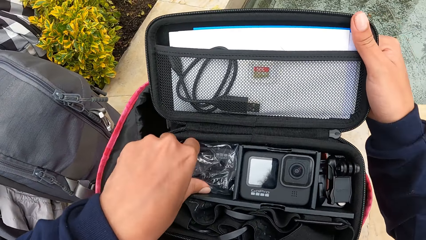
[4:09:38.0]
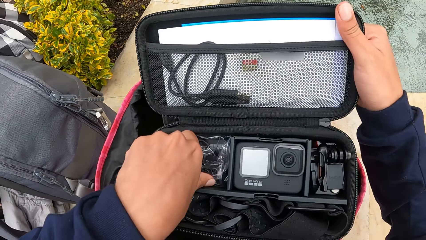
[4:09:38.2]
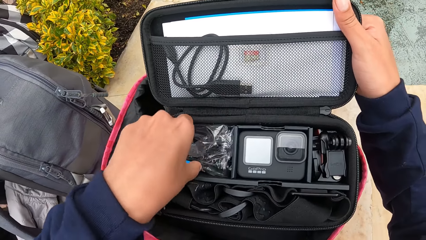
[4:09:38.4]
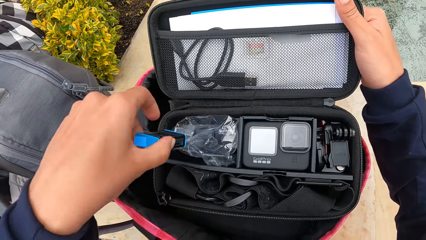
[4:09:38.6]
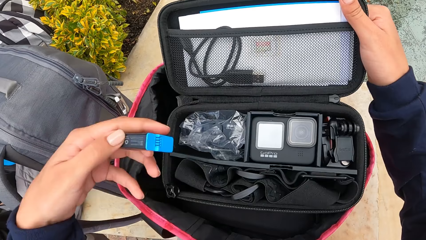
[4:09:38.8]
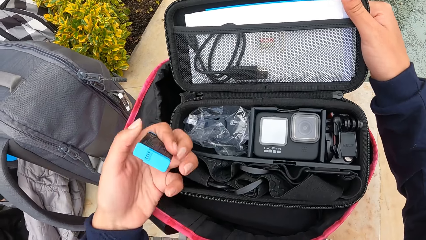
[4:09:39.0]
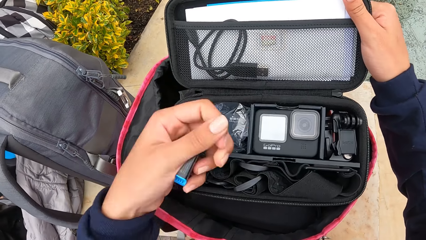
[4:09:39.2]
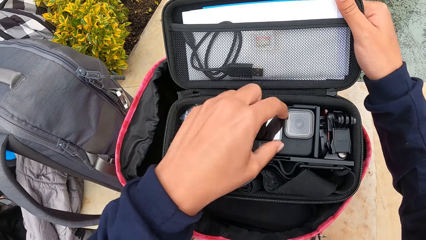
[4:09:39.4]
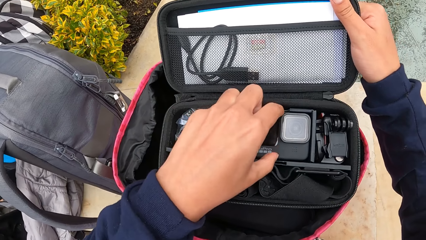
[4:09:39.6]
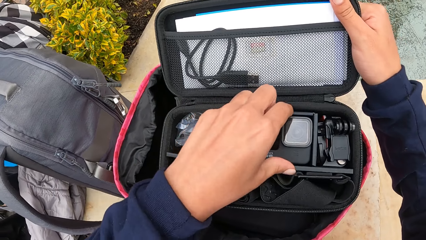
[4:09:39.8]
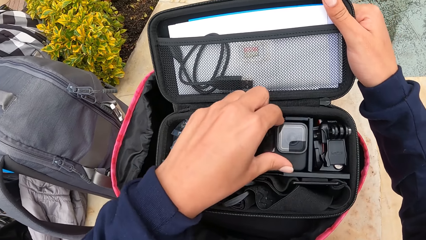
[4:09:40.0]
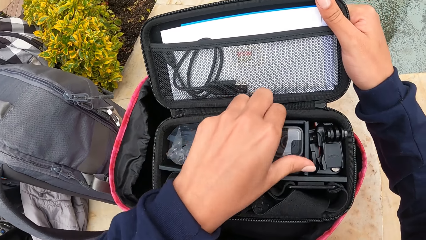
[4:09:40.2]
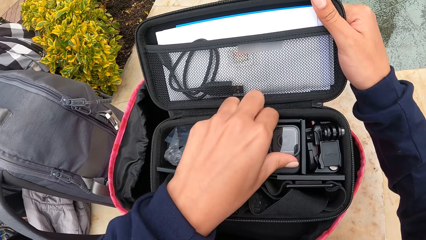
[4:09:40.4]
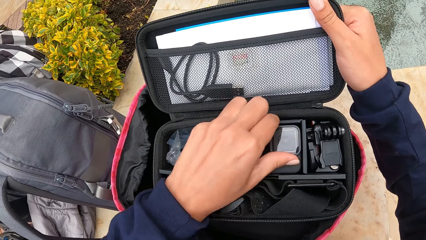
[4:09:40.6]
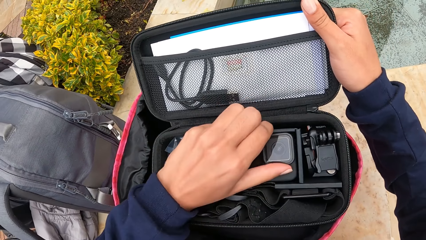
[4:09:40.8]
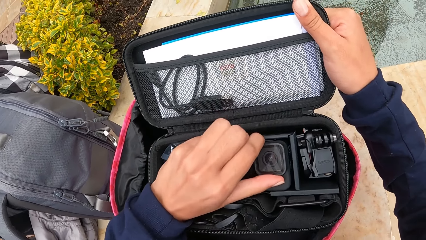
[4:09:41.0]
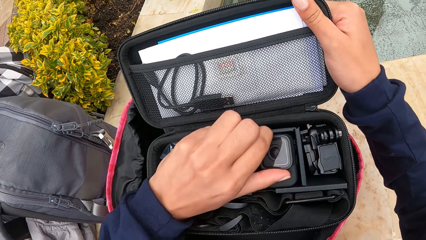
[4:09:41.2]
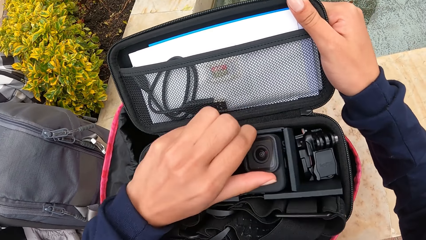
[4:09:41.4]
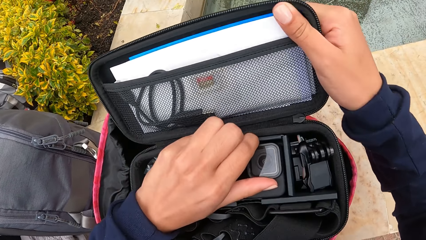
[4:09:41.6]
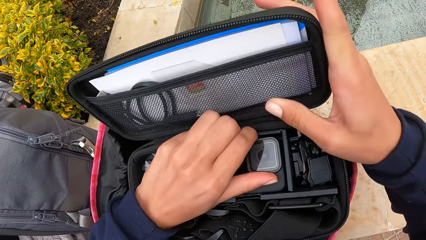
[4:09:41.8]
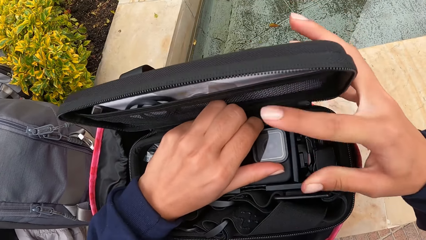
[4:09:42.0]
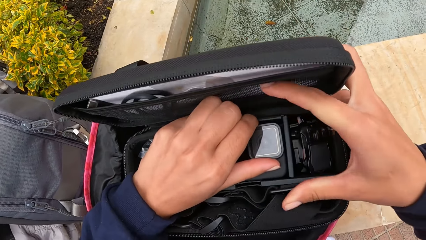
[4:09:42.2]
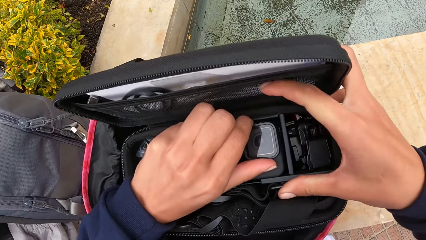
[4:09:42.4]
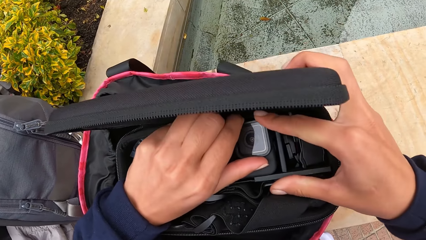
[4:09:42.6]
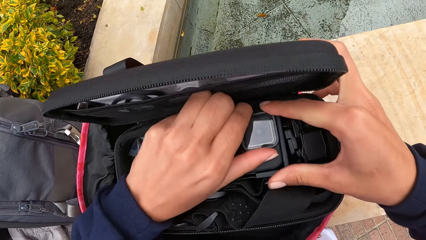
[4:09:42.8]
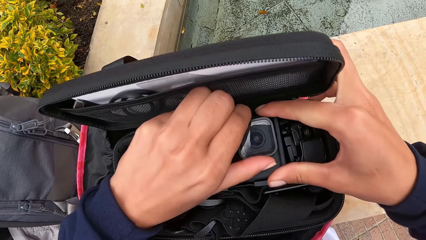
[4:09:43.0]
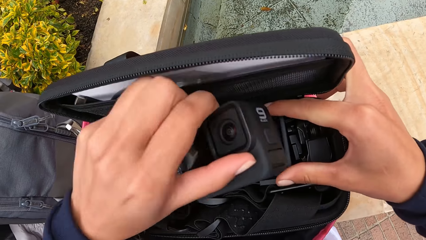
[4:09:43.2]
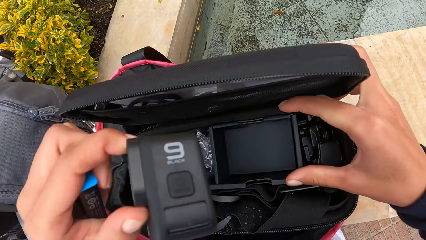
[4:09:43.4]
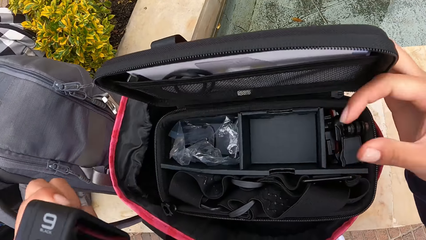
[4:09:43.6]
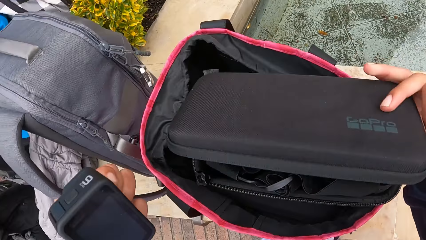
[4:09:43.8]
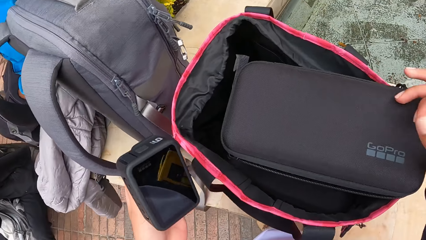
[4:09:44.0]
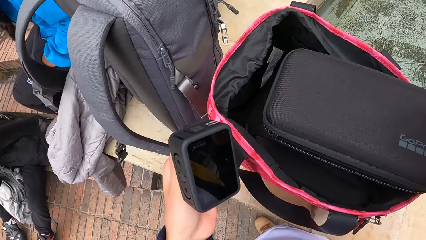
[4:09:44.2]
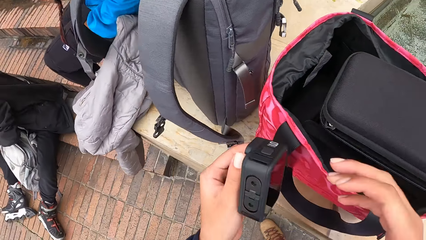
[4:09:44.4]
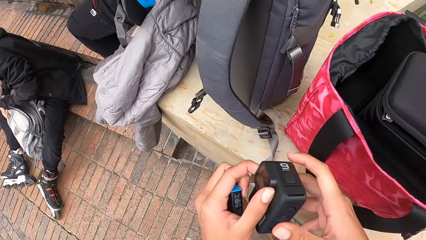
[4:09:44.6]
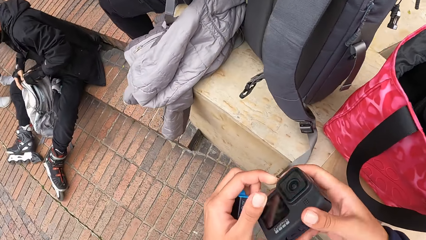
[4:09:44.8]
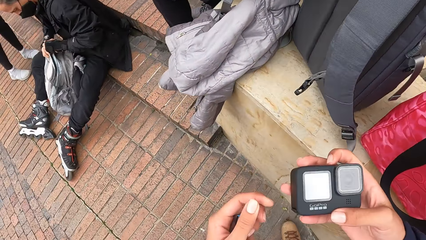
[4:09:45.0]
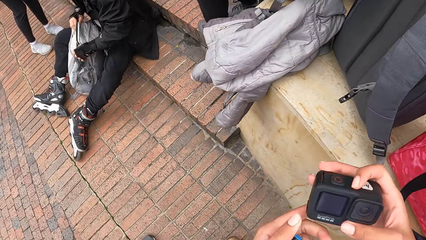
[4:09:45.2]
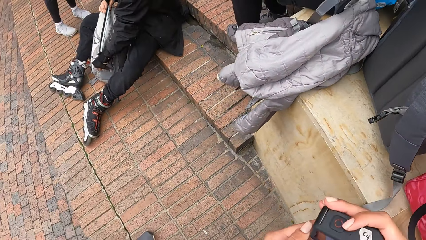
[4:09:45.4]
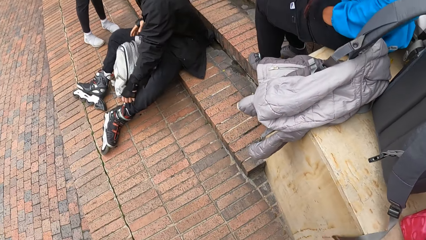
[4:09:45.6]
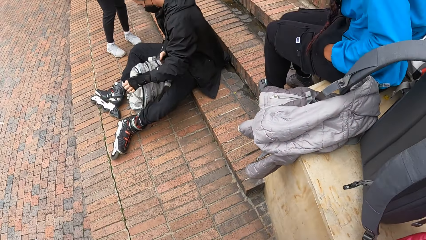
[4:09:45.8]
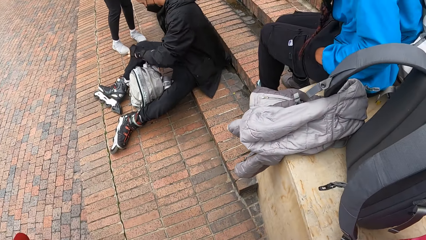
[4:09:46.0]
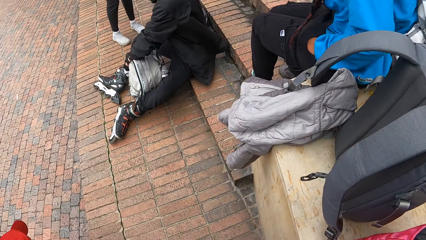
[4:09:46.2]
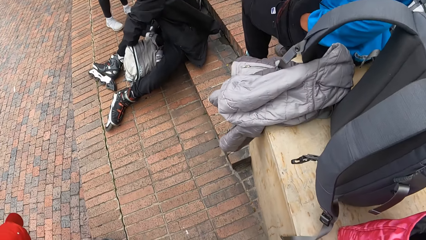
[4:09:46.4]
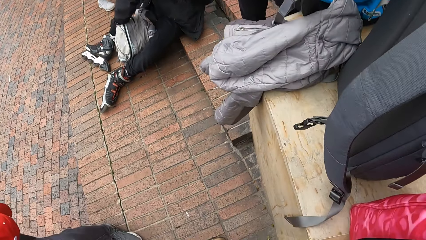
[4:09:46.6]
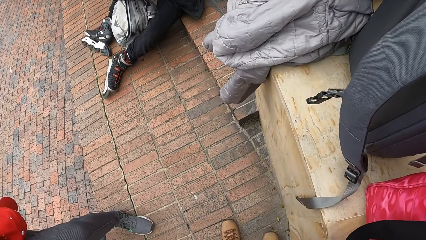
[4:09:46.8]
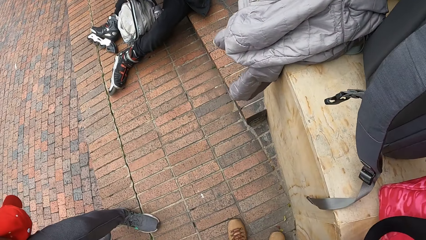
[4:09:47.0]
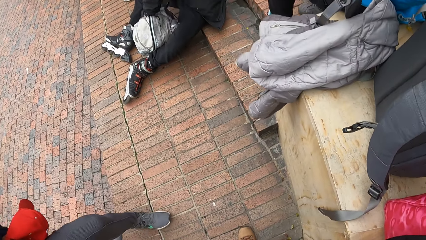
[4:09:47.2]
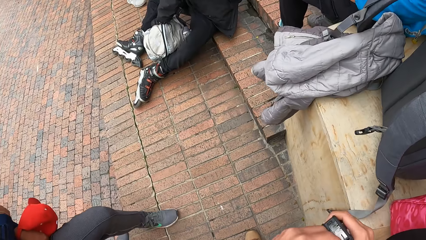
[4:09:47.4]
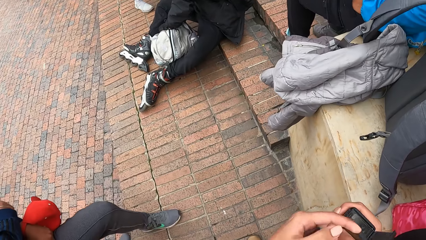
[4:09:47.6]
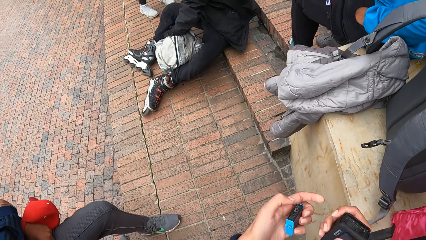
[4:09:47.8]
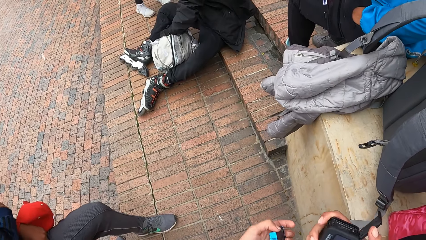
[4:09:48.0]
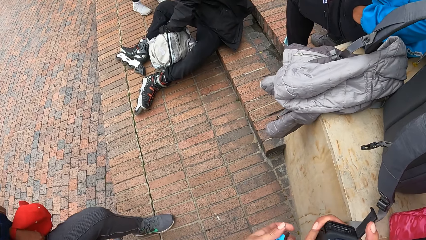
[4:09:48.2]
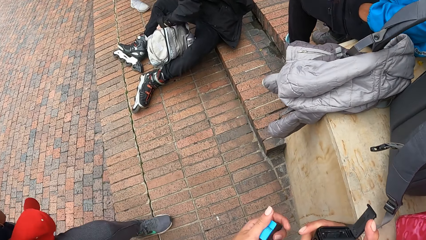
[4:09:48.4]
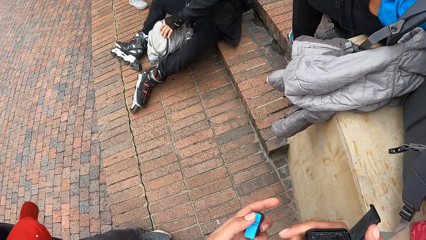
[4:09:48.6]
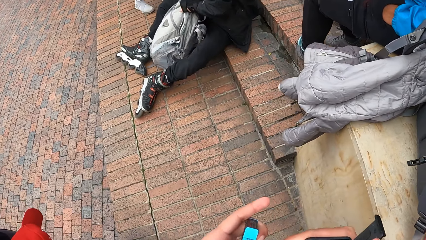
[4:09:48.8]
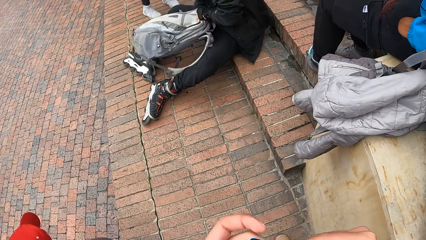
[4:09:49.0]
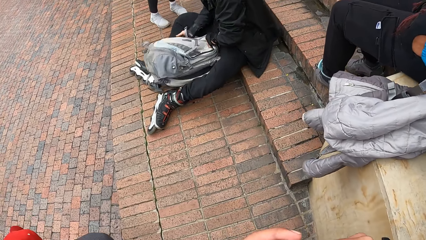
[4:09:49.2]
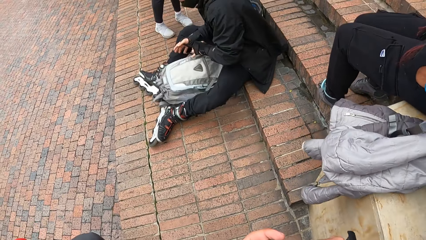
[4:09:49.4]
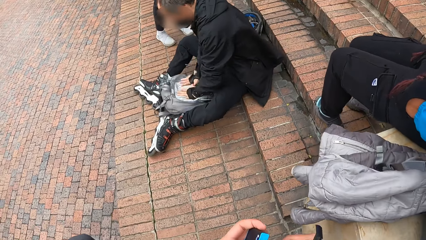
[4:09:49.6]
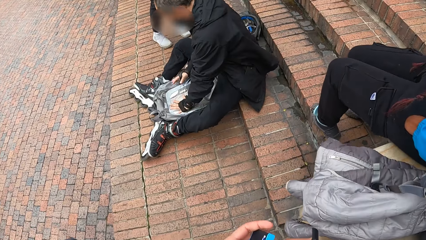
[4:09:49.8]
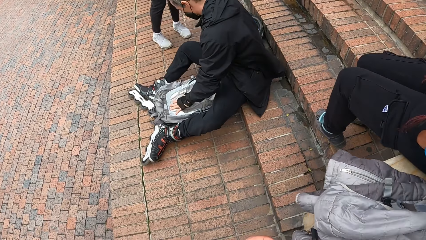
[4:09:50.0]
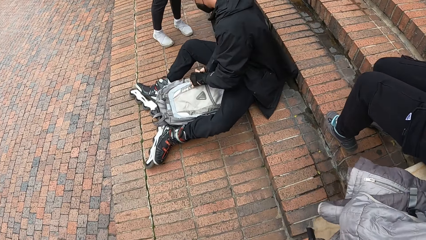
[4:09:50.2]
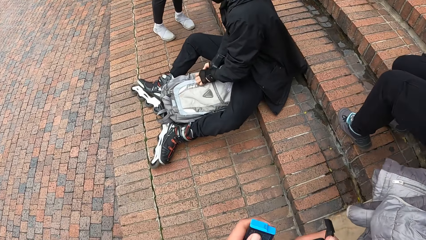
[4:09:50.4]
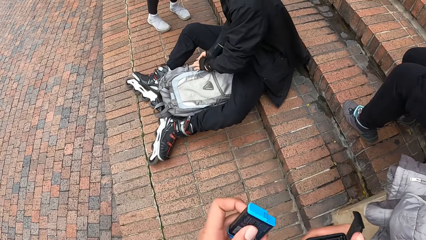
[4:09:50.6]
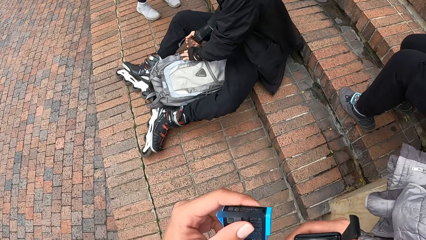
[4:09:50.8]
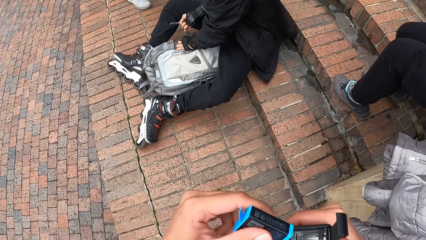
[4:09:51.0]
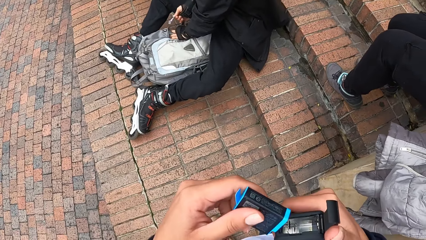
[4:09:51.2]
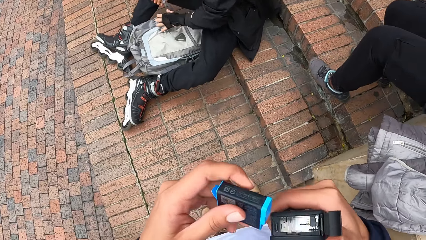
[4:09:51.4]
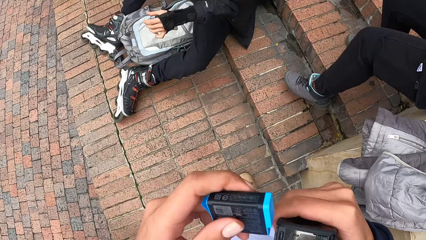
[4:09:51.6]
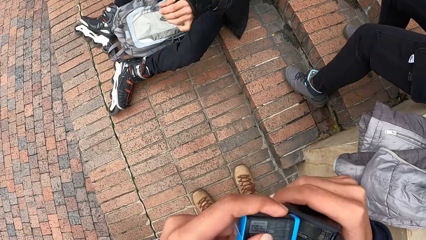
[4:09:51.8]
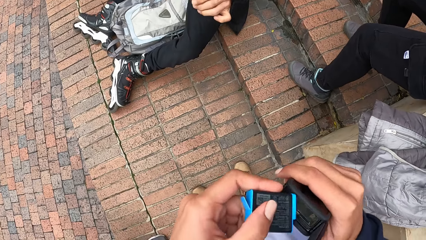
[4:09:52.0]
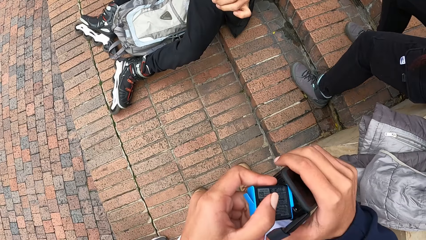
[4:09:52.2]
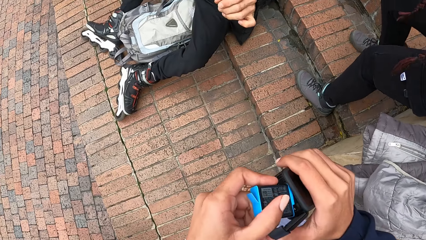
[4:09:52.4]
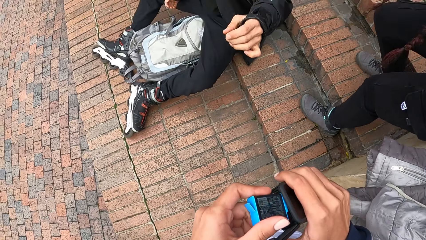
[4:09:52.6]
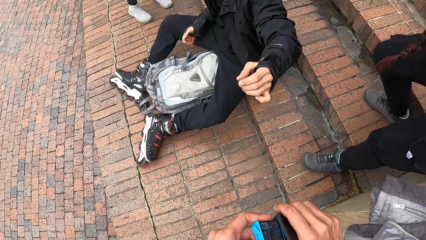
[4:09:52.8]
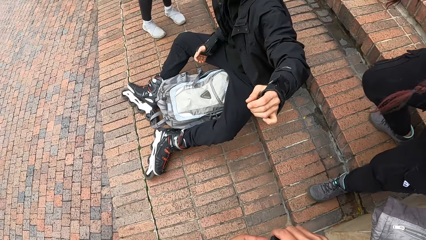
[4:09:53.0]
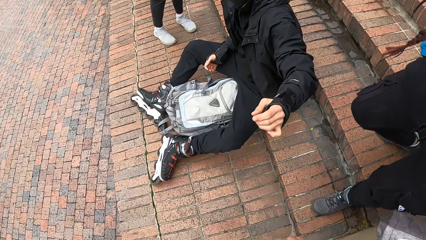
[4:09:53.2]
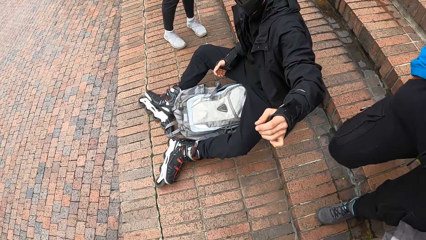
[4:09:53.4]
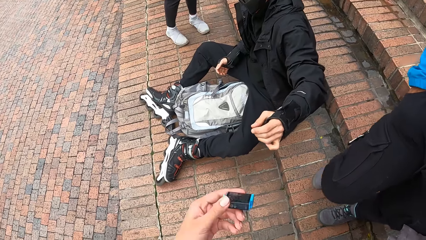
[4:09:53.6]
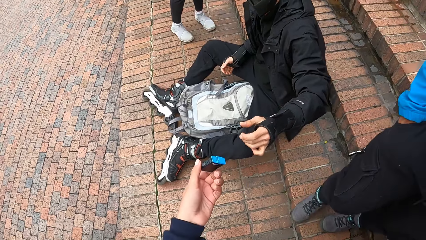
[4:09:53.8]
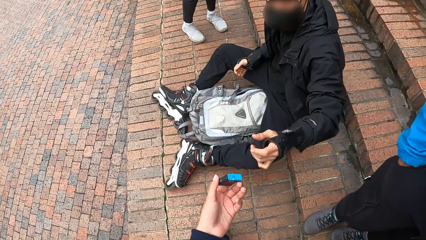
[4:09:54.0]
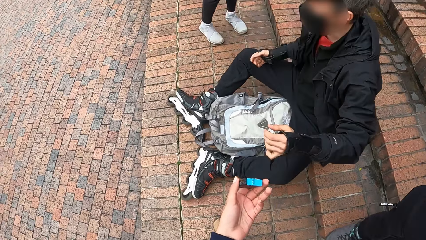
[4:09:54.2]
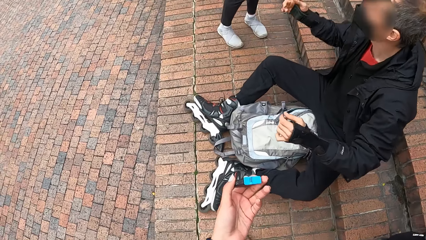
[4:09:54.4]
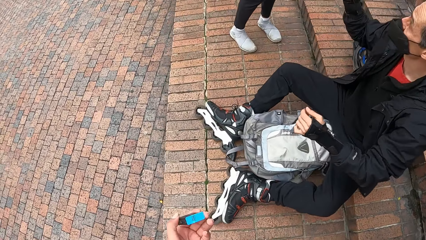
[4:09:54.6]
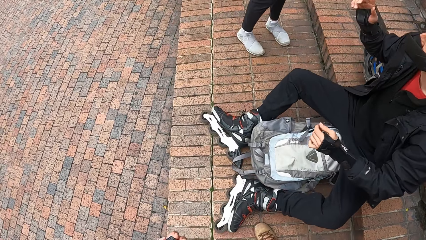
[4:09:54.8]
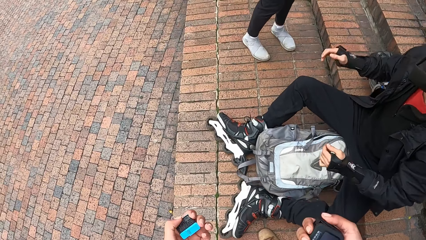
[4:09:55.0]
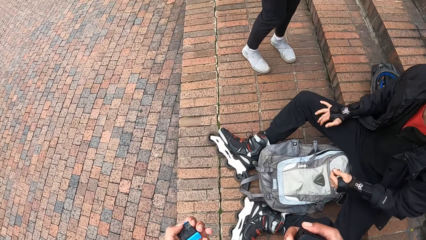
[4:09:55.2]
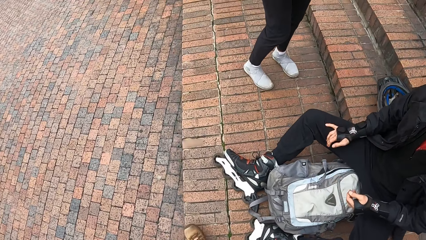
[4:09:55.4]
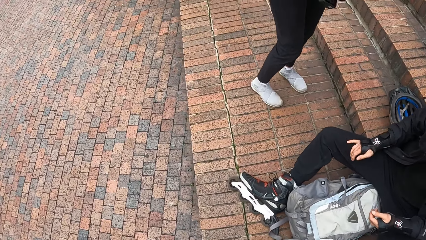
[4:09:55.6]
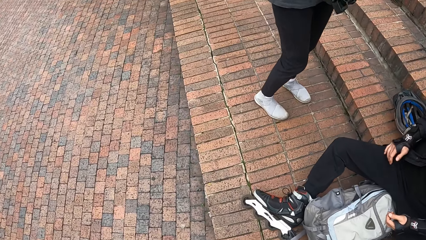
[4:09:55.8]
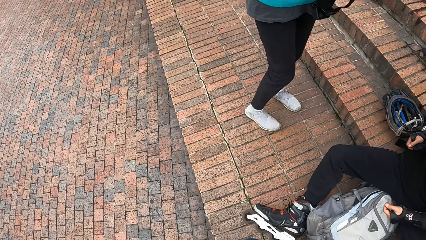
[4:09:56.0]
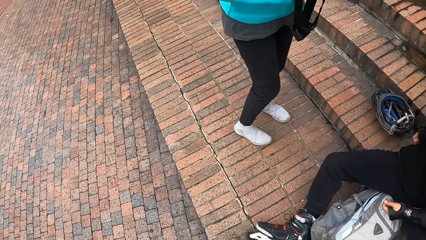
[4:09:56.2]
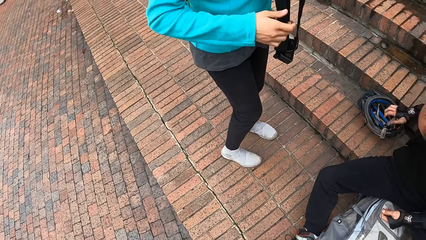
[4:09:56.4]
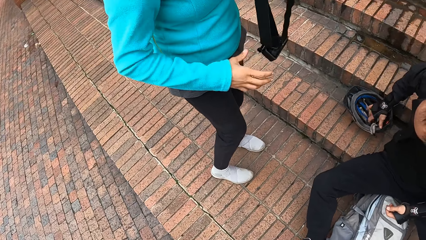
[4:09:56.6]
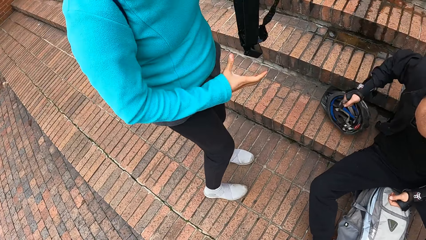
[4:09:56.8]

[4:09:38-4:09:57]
The camera wearer picks up a battery from the case with her left hand. She removes the camera or camera accessories from the case with her left hand. She takes the camera from her left hand with her right hand. She holds the camera accessories. The man zips the bag with his left hand. The man ties the bag. The camera wearer opens the camera with her left hand. She fits the battery of the camera with her left hand. She stretches the battery with her left hand towards the man. She gives the man a camera film roll. She walks towards a woman.
